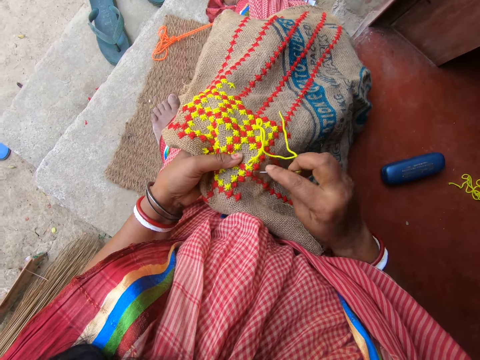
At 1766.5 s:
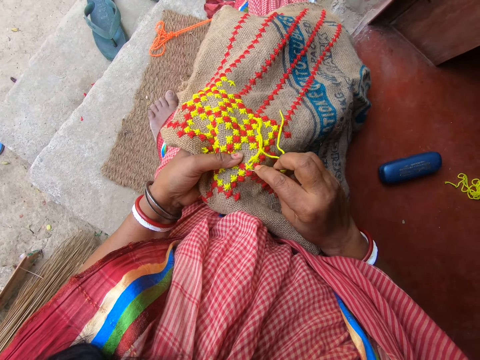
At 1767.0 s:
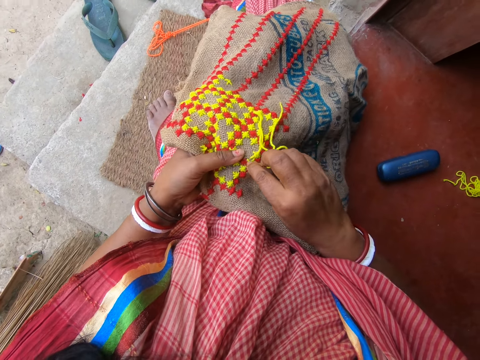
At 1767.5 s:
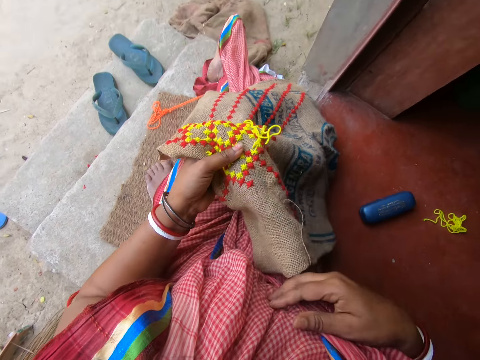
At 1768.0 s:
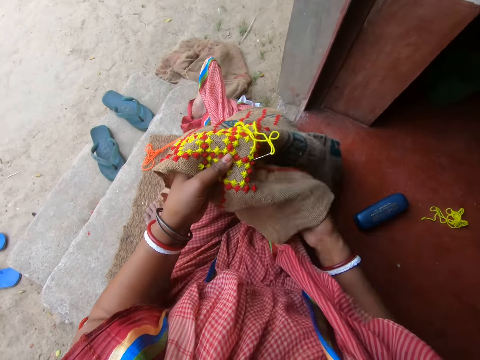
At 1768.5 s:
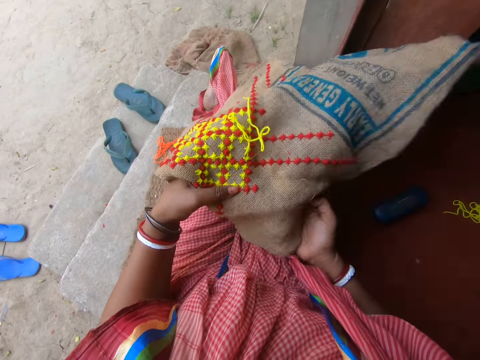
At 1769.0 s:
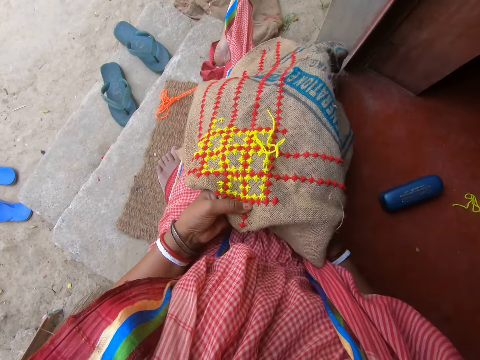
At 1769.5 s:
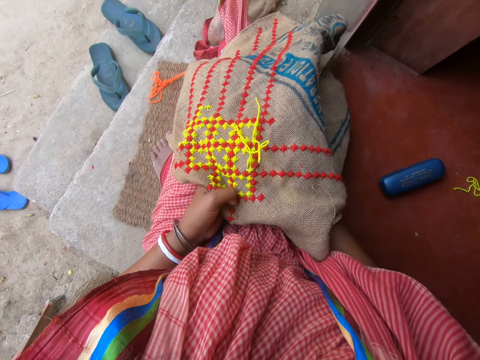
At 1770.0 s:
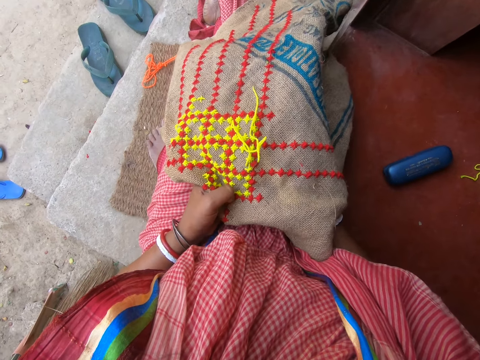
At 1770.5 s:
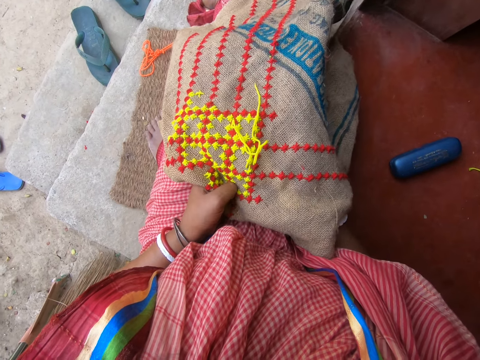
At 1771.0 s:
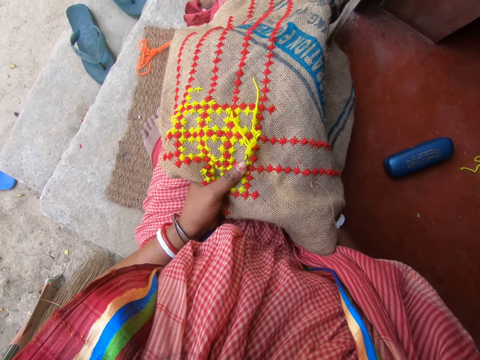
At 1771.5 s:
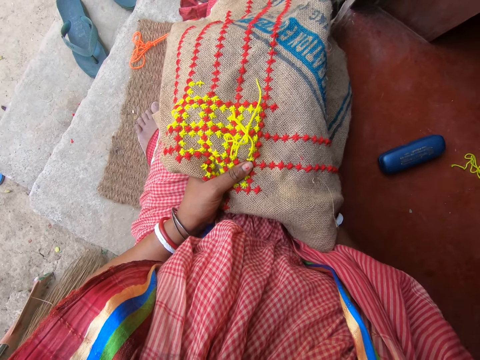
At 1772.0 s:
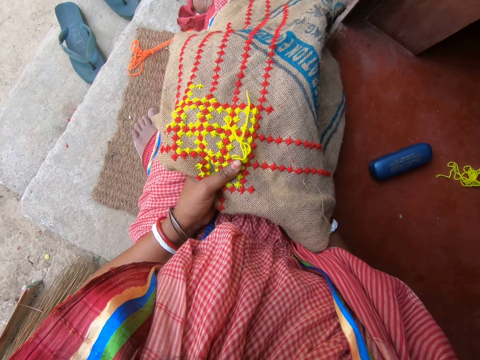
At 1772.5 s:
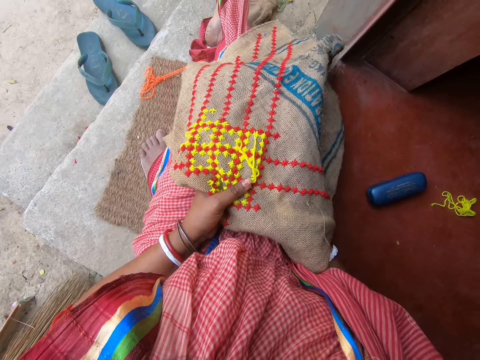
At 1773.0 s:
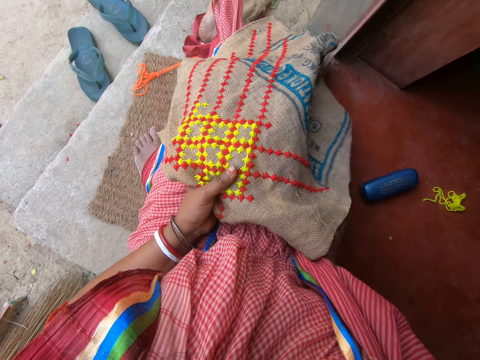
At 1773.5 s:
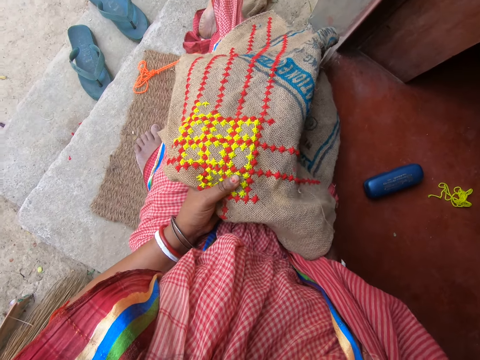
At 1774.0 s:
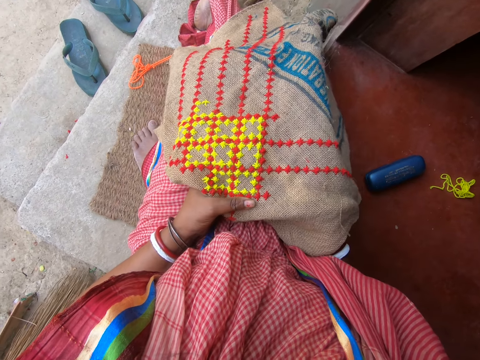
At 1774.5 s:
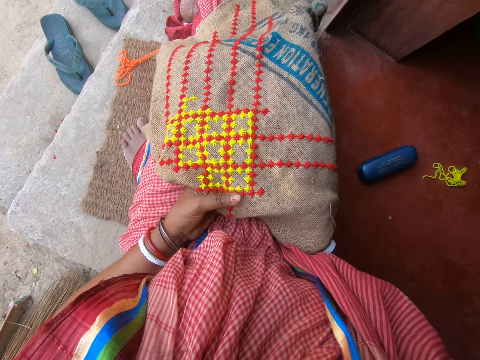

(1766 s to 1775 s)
The camera wearer adjusts the fabric with her hands. She pulls the needle. She embroiders the fabric with the needle and thread in her right hand.

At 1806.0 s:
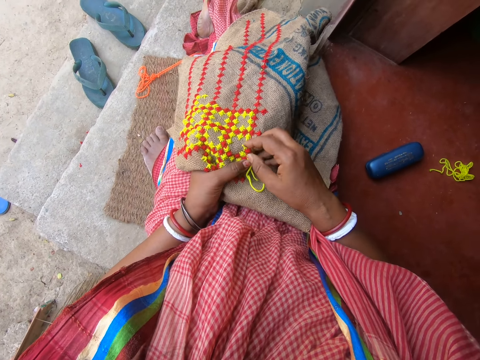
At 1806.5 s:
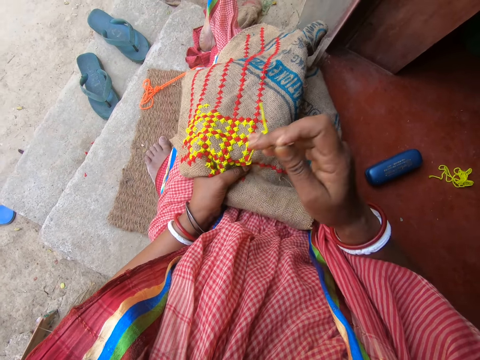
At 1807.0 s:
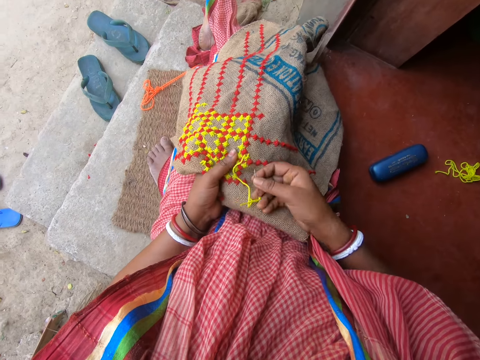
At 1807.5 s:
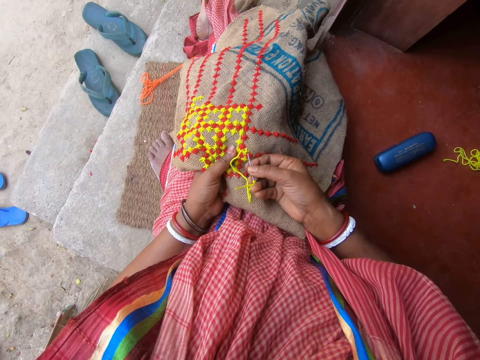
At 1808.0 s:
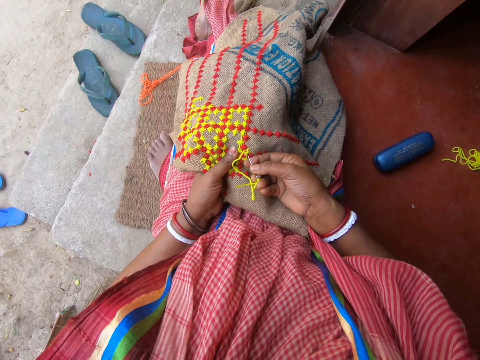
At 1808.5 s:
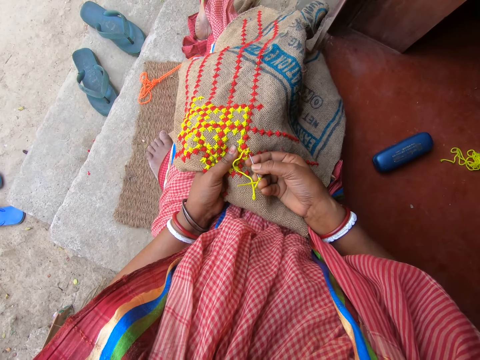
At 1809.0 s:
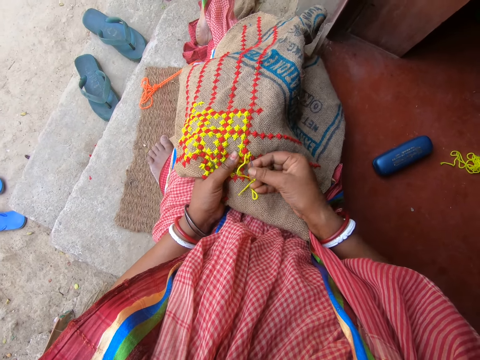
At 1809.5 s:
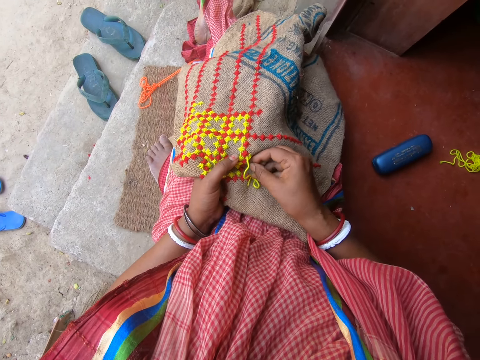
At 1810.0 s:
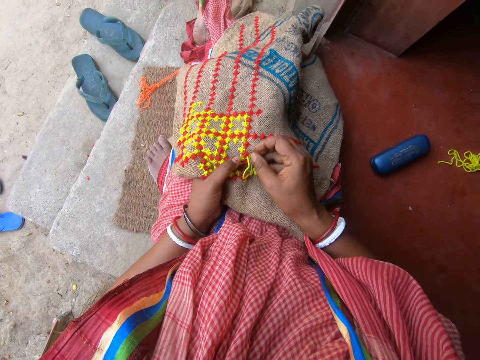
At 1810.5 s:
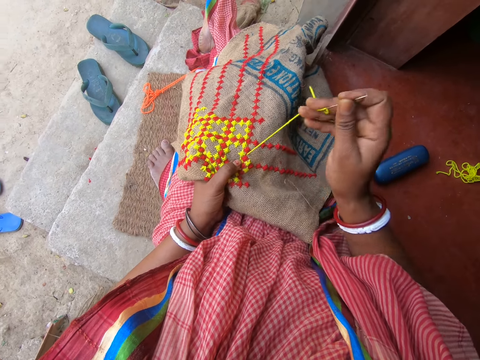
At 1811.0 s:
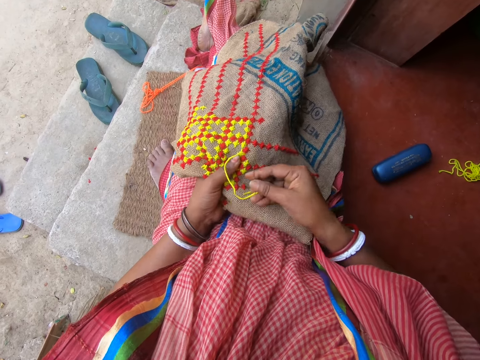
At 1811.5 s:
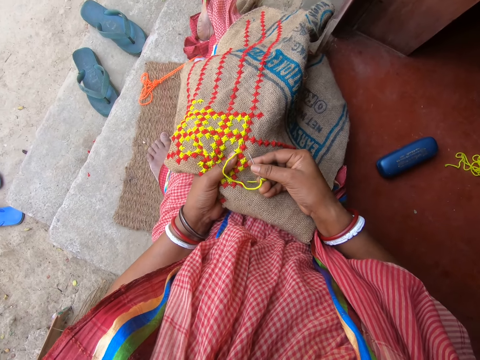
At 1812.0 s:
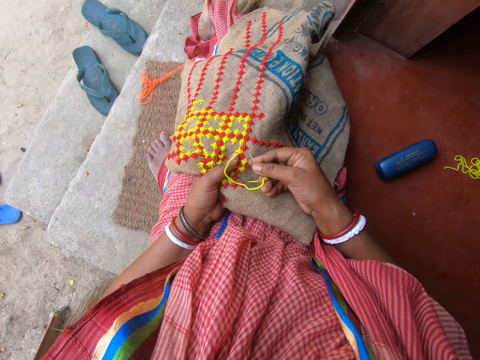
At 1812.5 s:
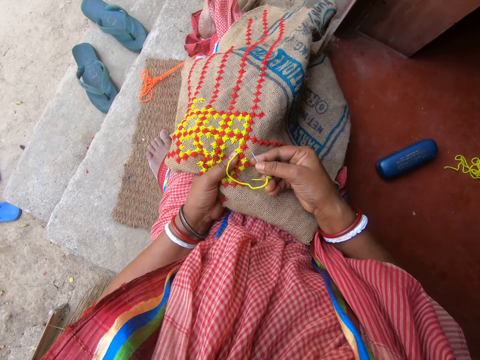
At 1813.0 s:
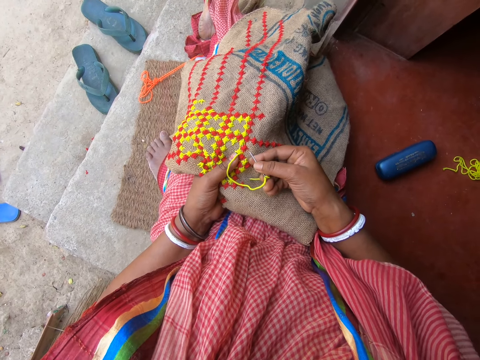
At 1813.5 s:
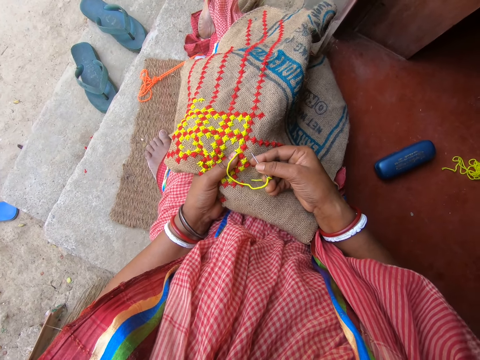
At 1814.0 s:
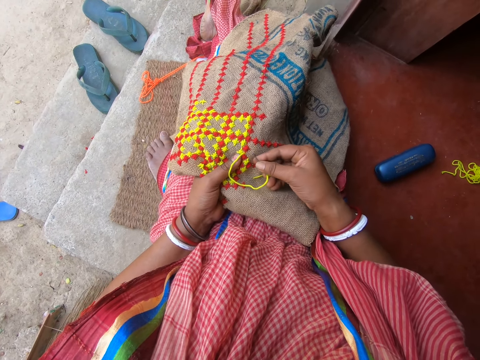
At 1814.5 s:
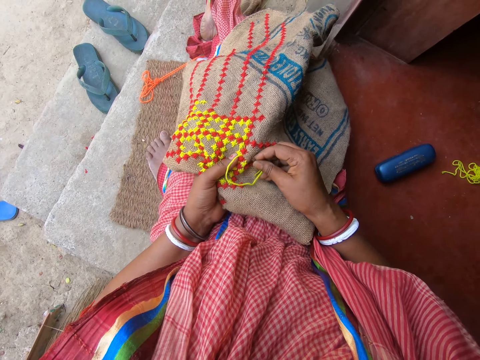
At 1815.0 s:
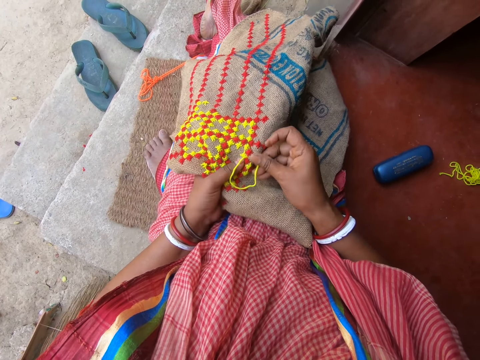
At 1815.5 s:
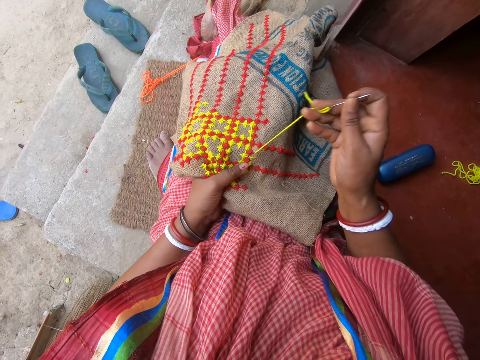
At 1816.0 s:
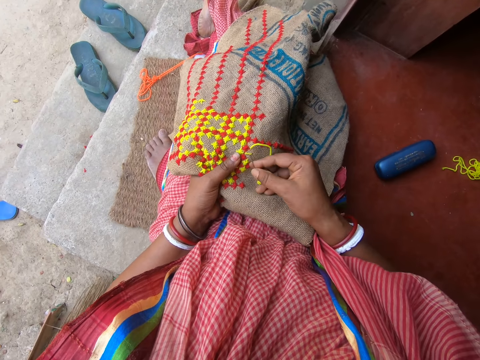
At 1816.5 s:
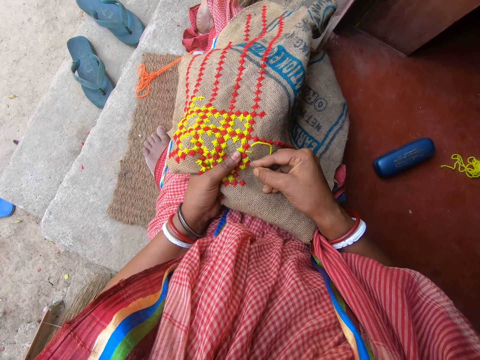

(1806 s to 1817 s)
A man interacts with the camera wearer.

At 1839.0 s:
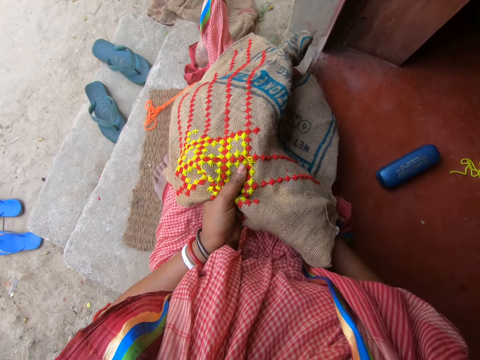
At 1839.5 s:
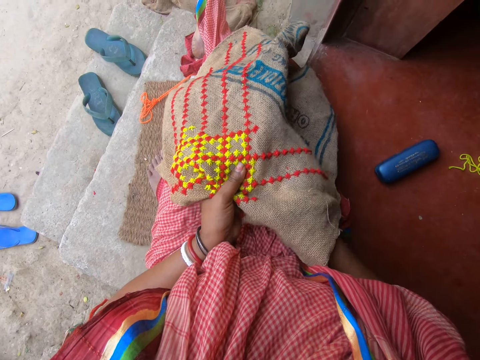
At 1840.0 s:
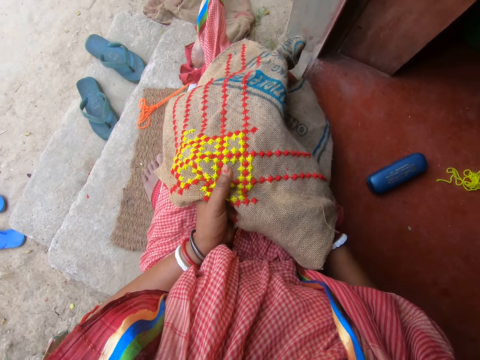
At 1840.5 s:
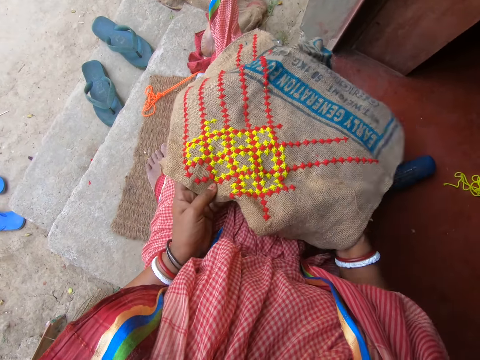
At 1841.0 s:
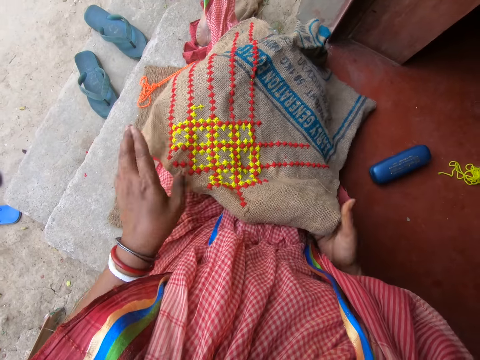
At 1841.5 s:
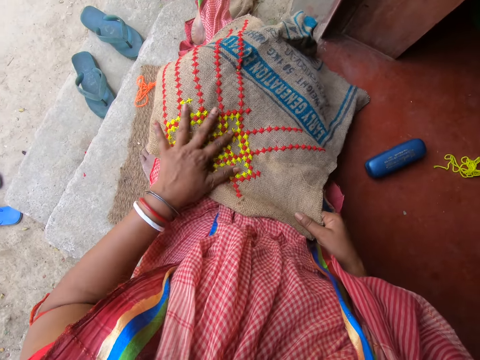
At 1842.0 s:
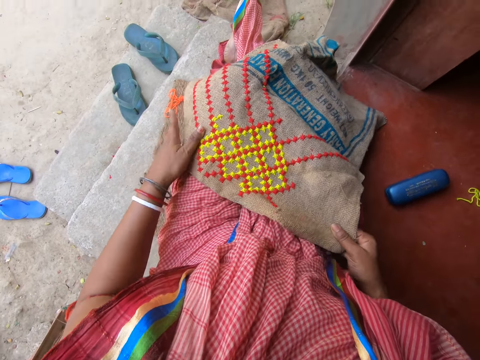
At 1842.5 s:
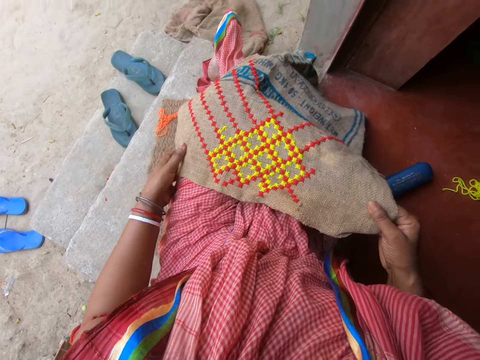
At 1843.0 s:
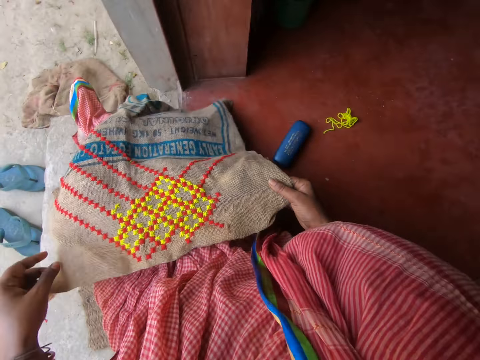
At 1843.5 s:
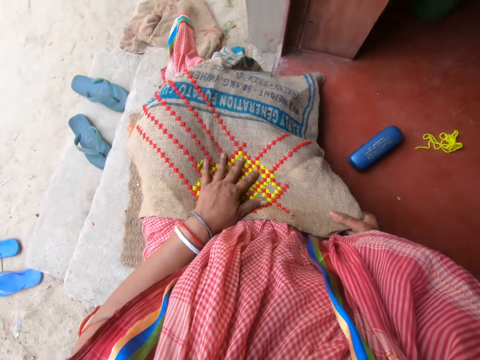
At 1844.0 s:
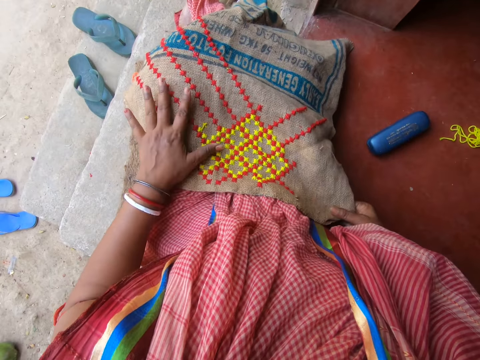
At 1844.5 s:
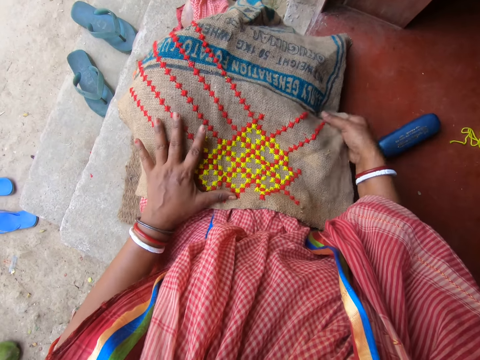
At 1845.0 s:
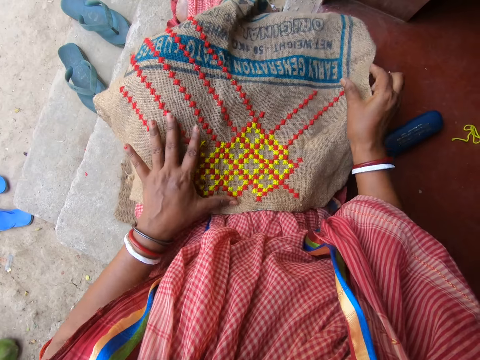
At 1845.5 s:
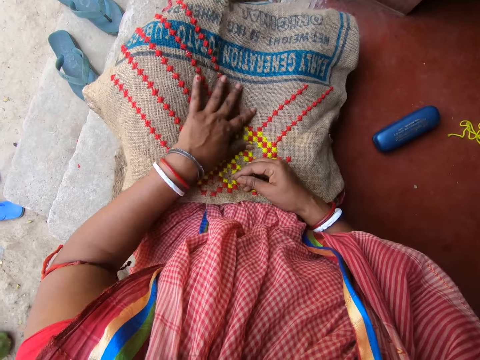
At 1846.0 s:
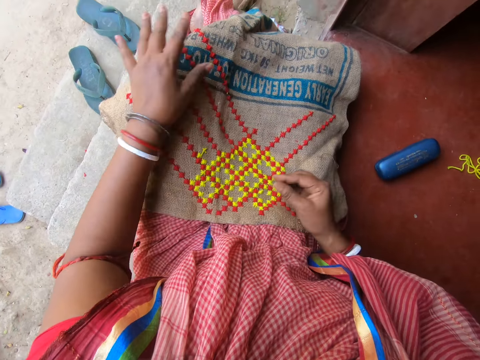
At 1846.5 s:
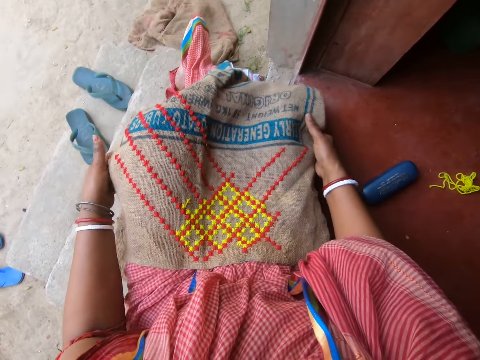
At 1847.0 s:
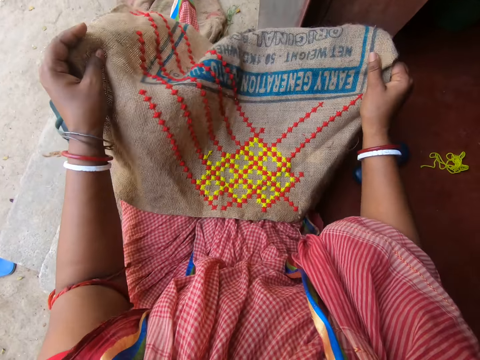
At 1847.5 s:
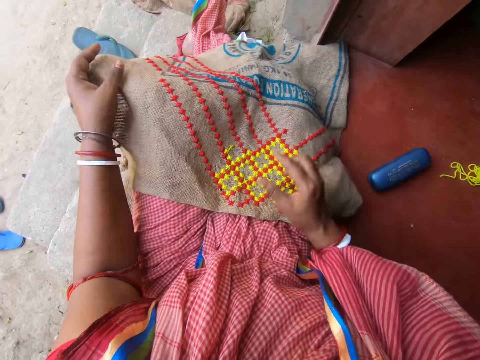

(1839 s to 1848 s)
The camera wearer adjusts the fabric with her hands.
